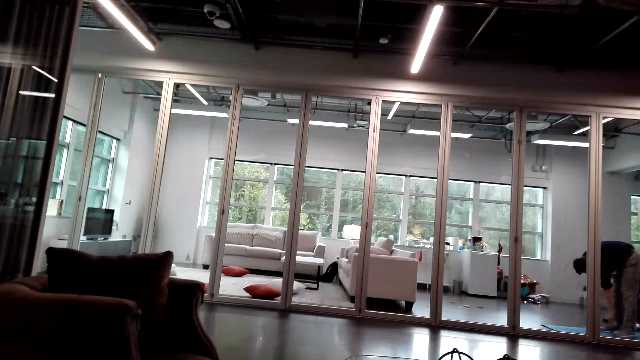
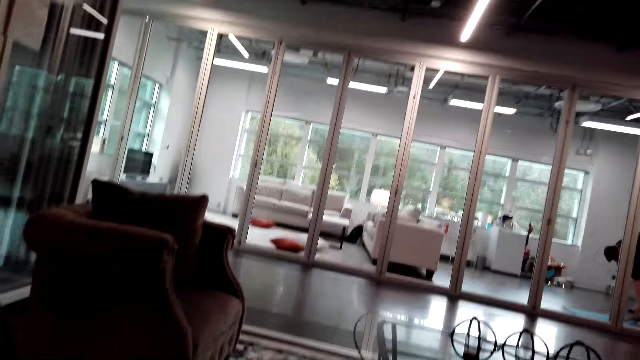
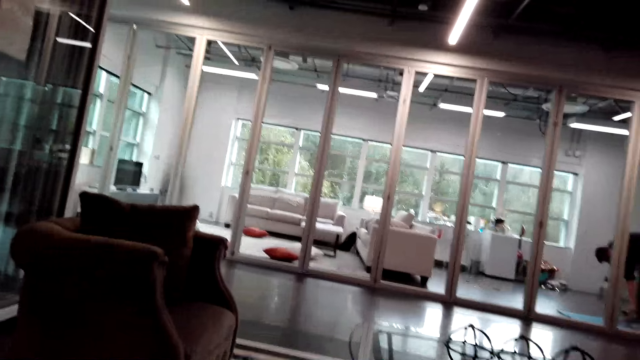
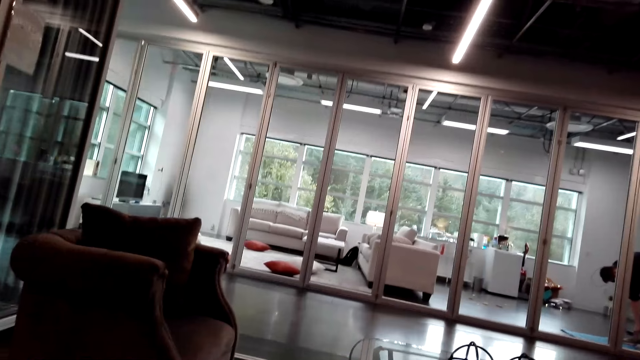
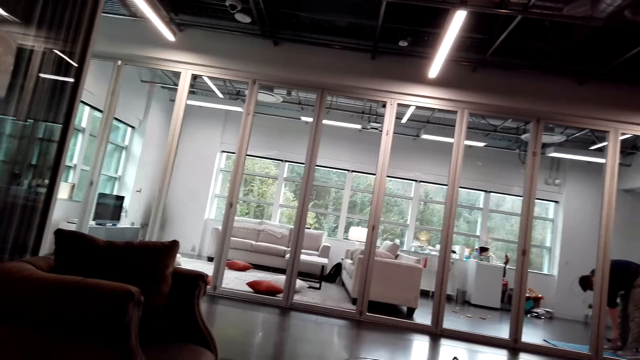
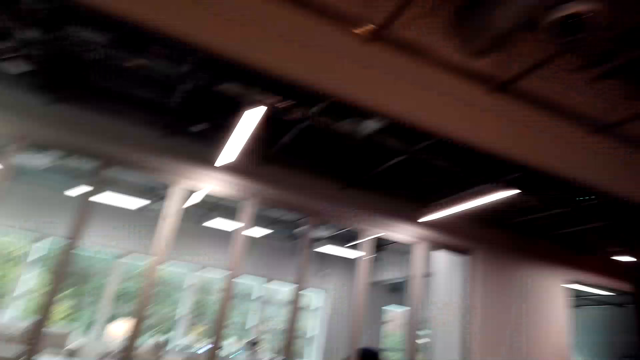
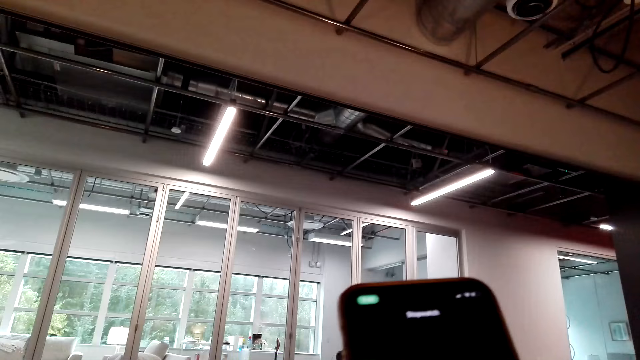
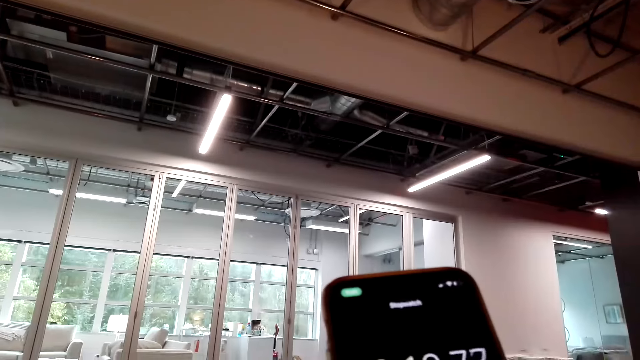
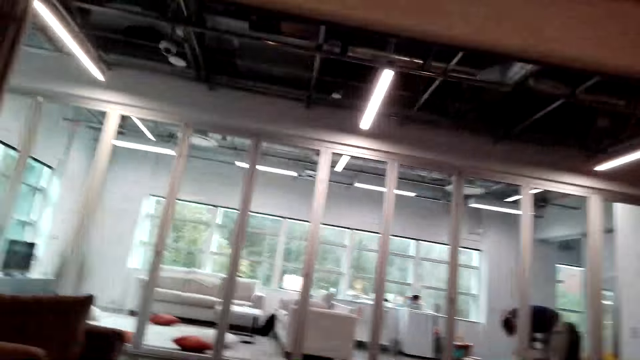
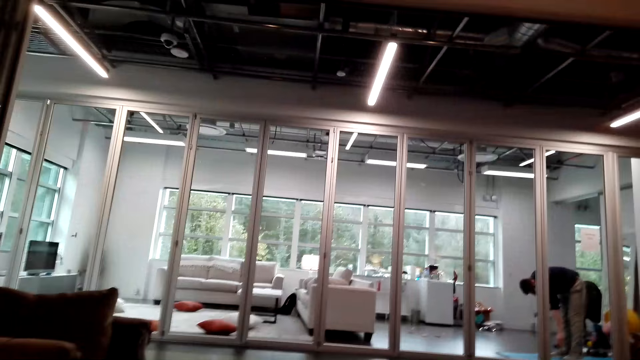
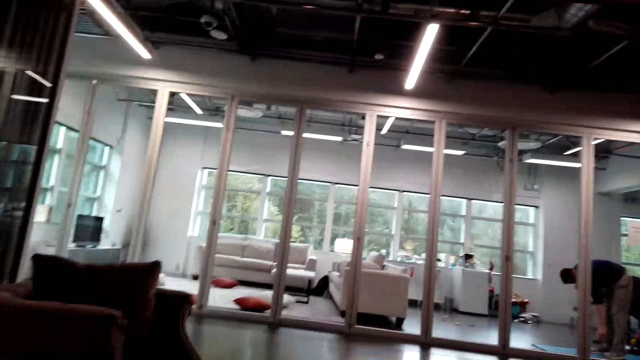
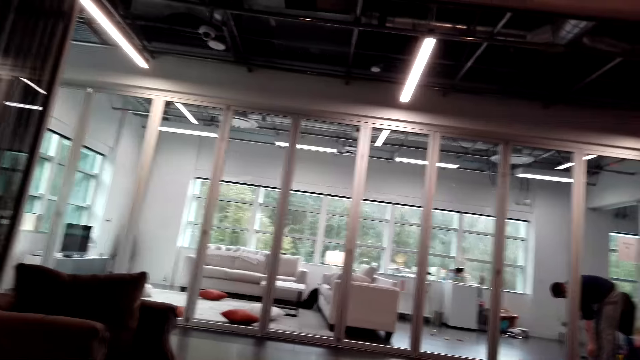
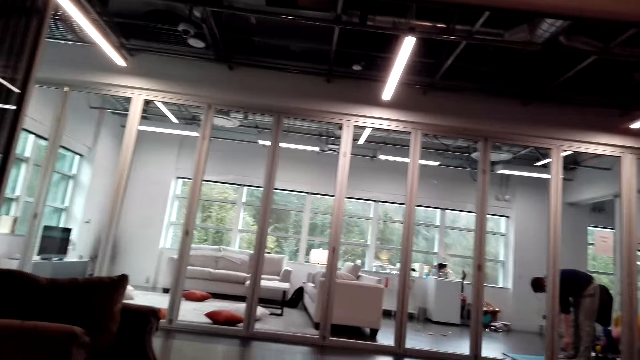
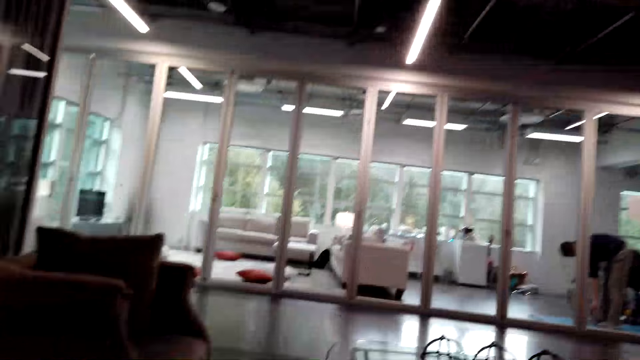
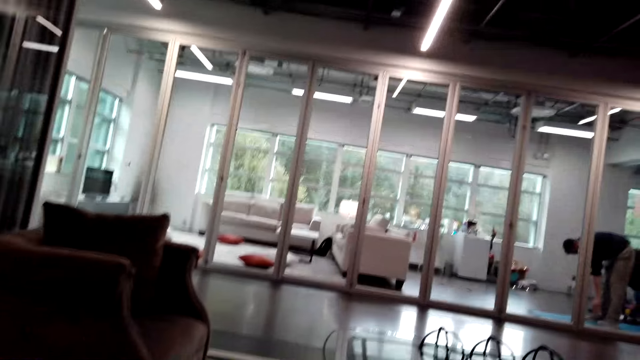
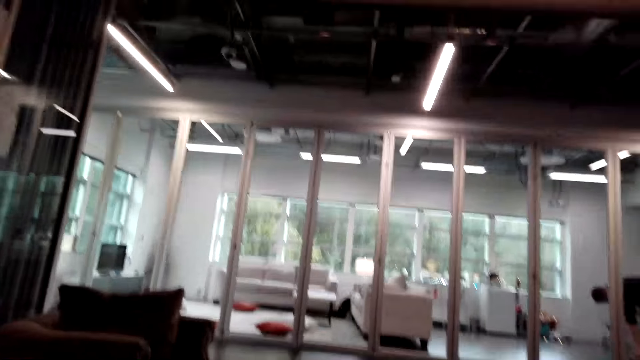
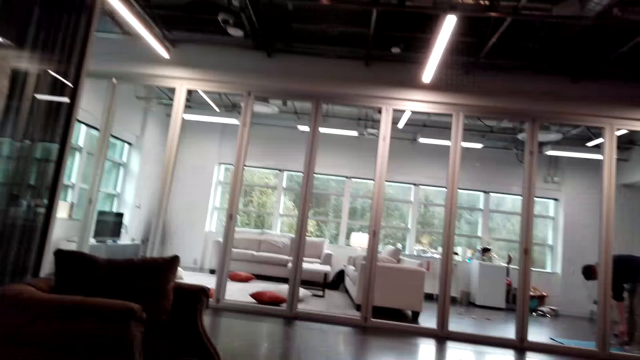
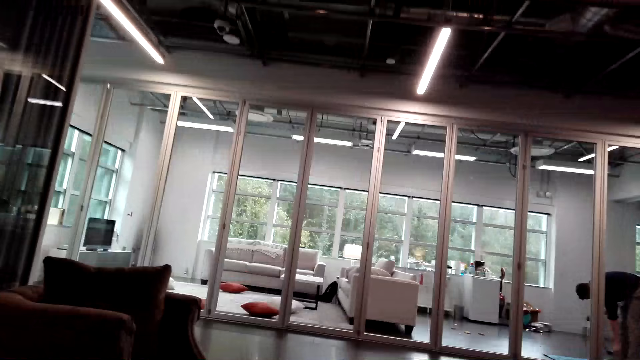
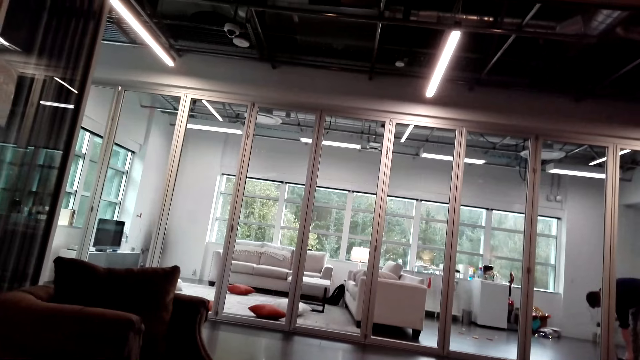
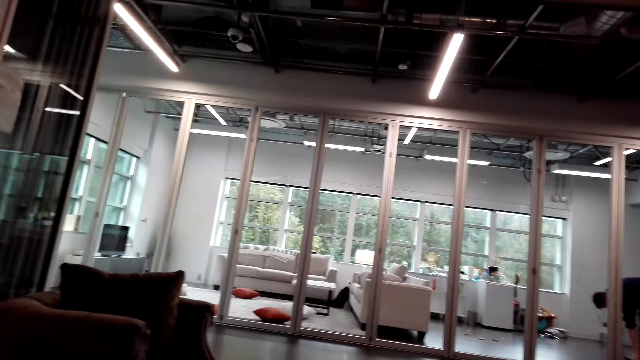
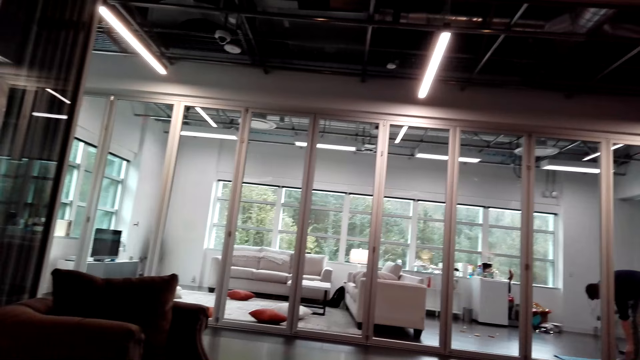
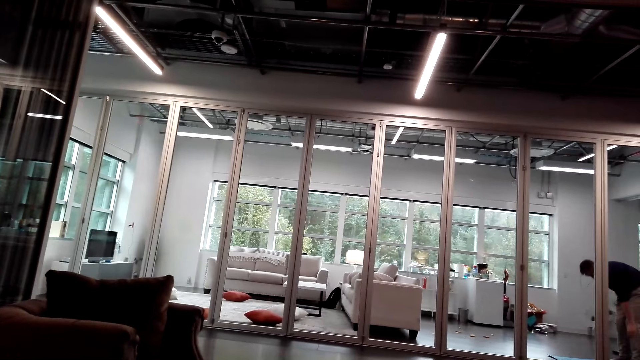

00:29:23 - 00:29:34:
The camera wearer operates the phone. They pick up the phone. They talk with a person. They stare around the house.

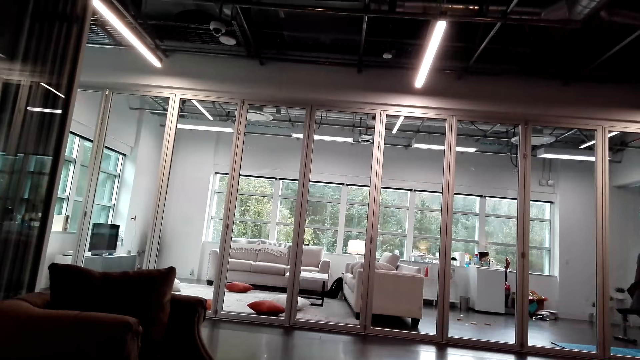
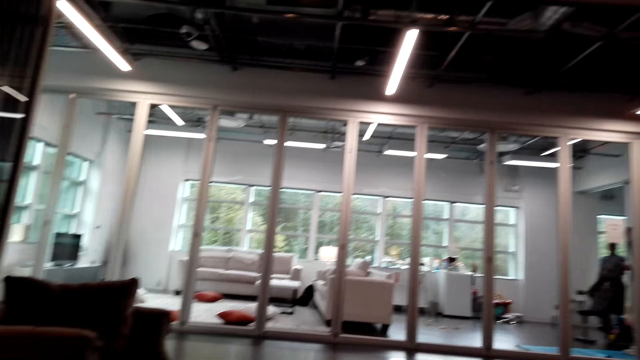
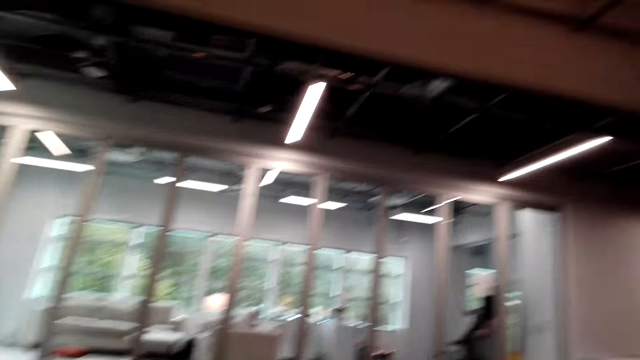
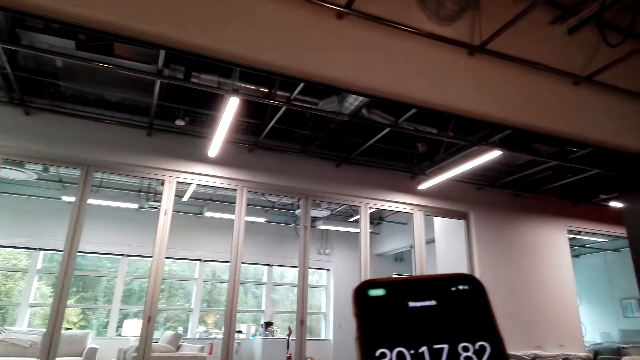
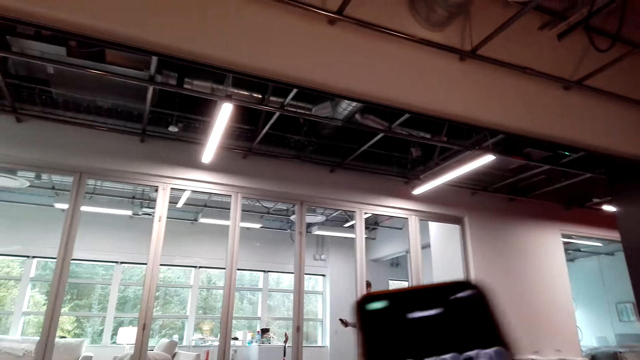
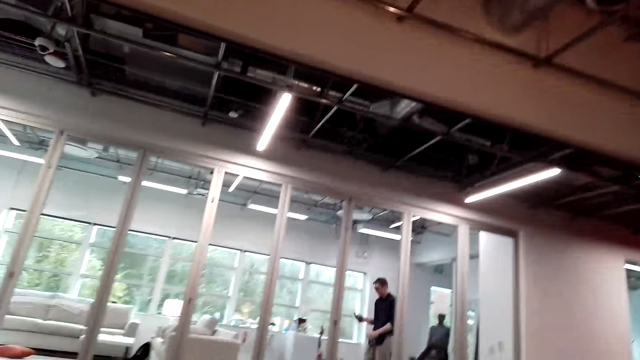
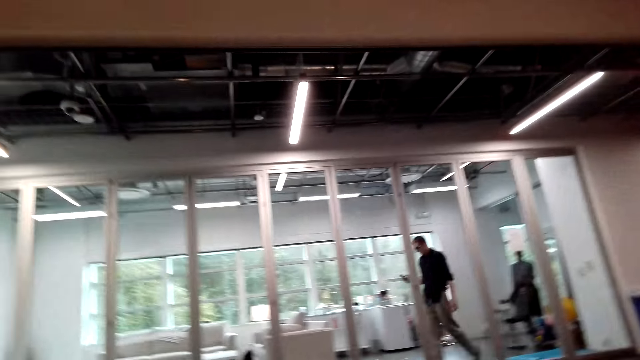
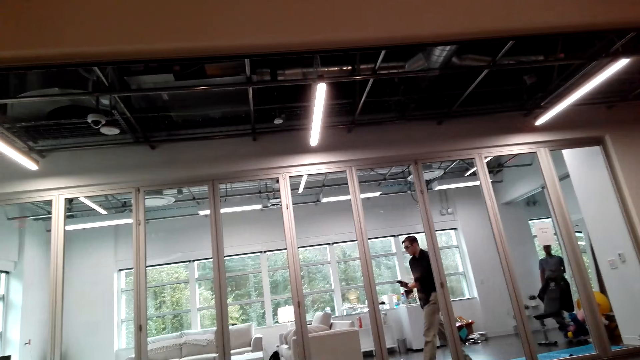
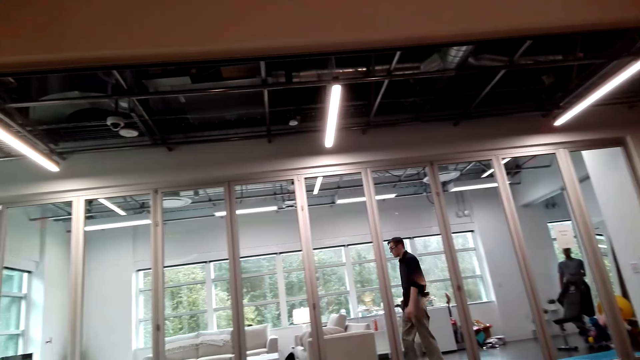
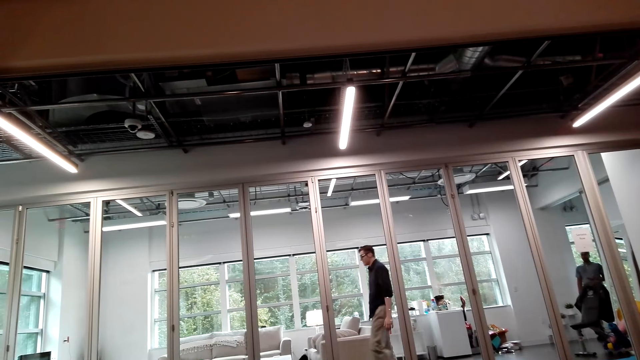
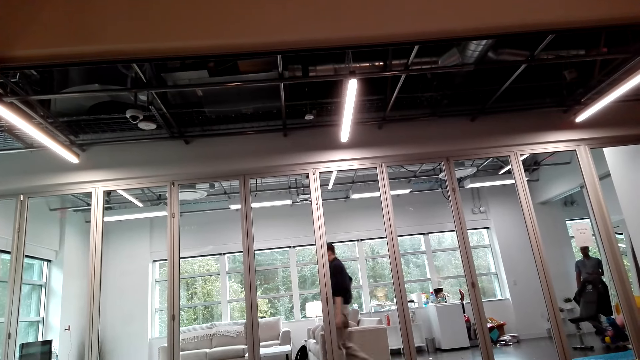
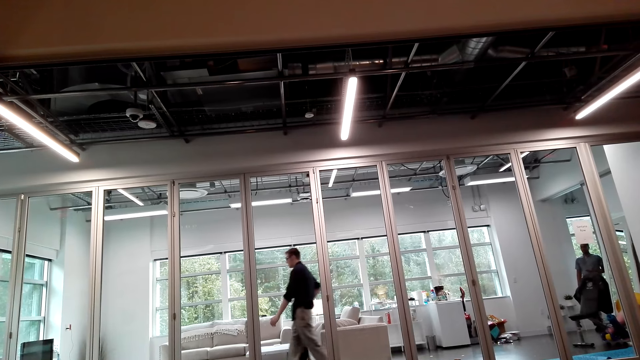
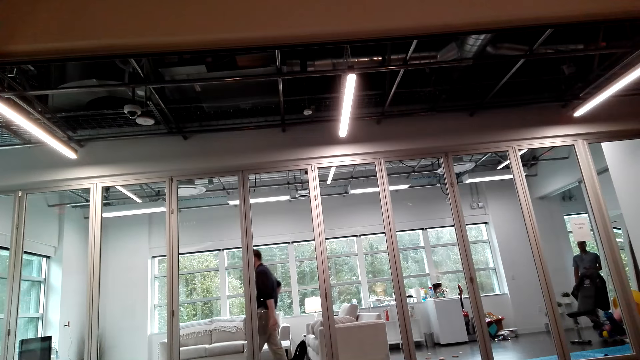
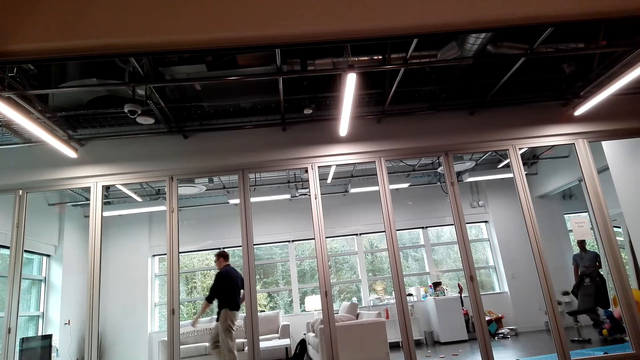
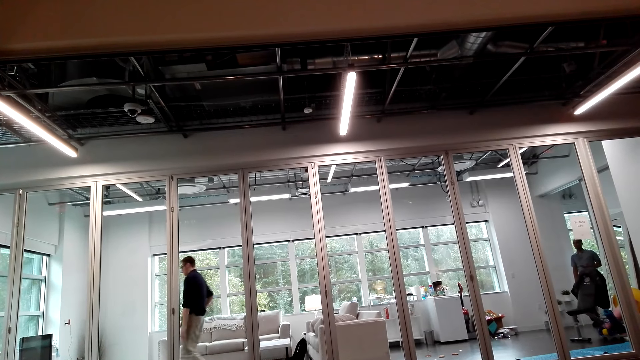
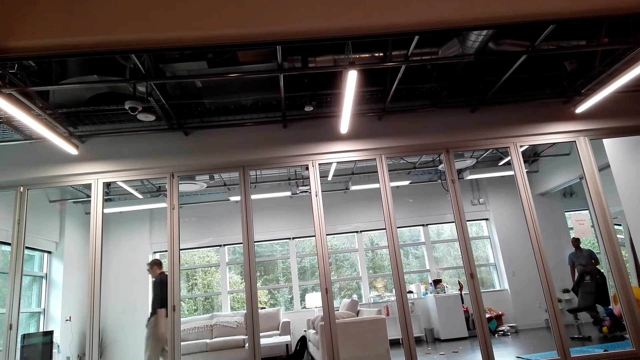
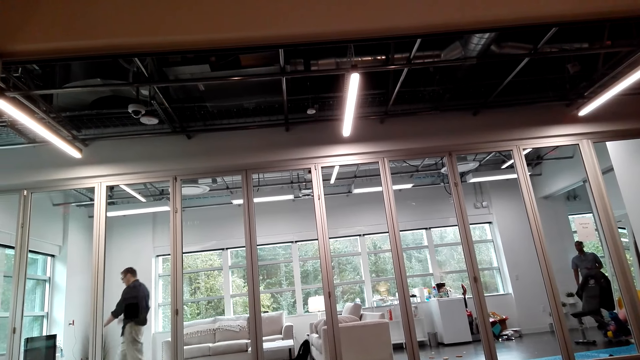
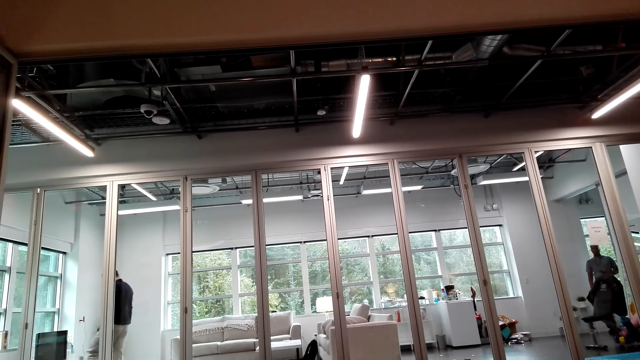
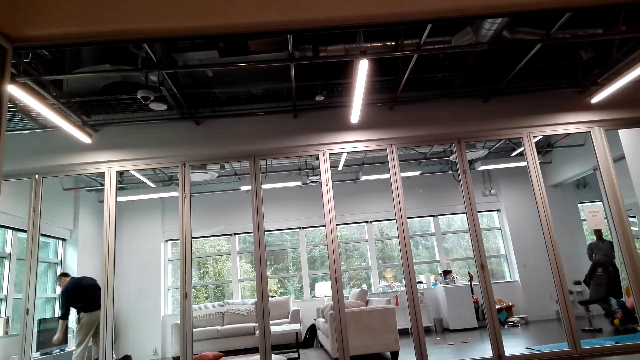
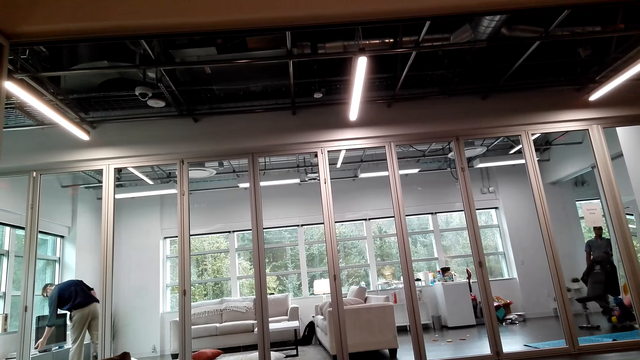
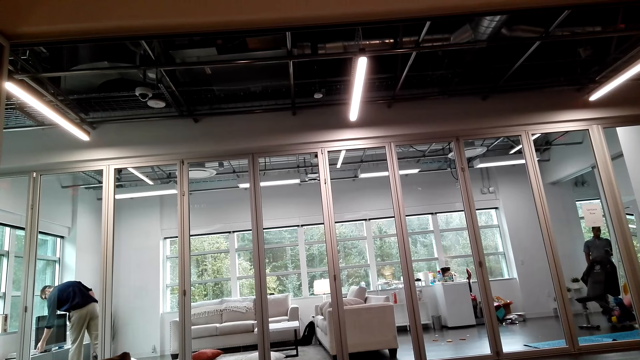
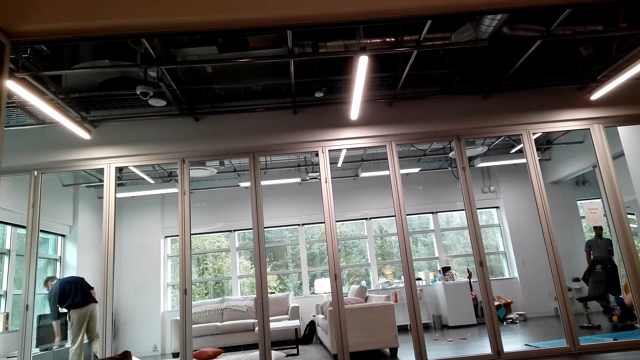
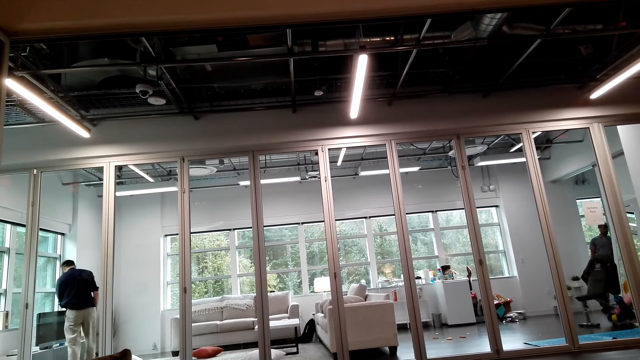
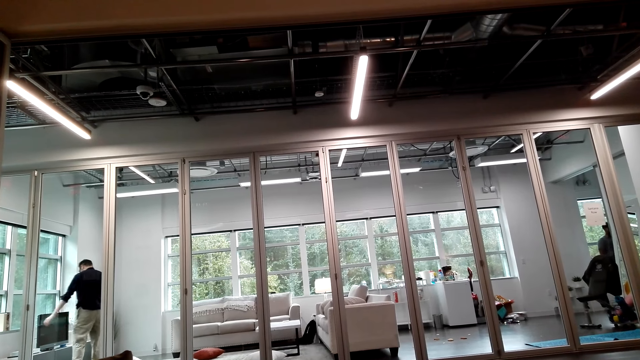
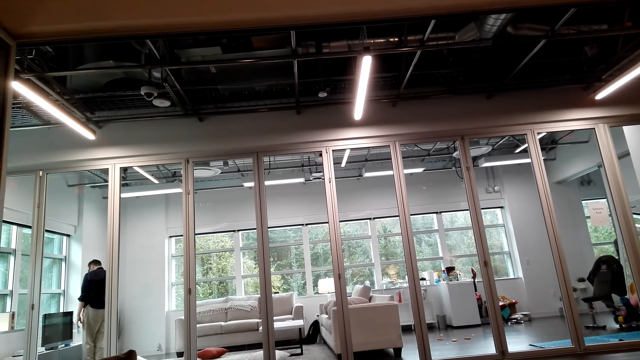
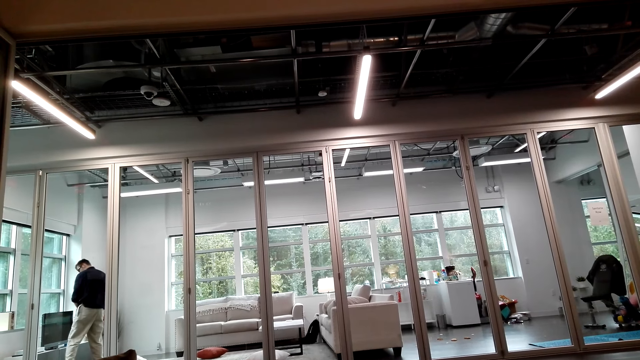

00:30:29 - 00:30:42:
The camera wearer operates the phone. They pick up the phone. A person talks with the camera wearer. The camera wearer stares around the house.
